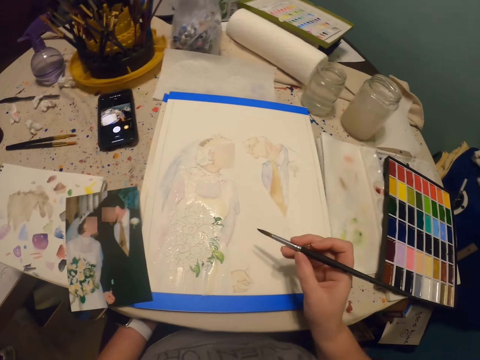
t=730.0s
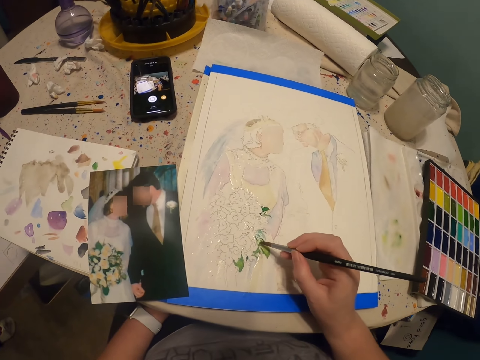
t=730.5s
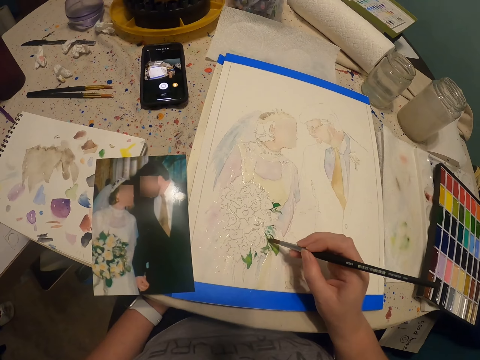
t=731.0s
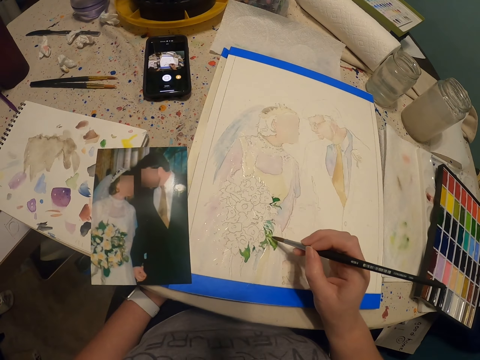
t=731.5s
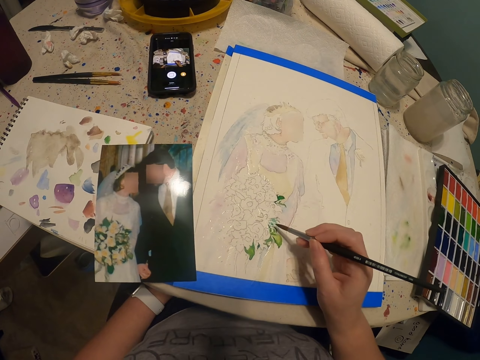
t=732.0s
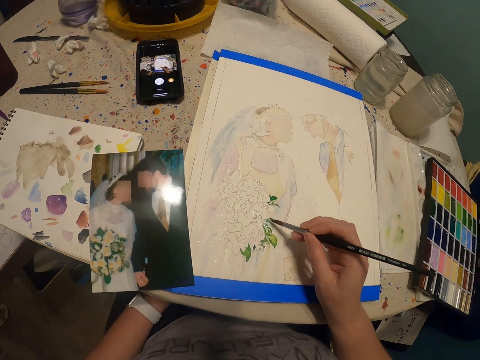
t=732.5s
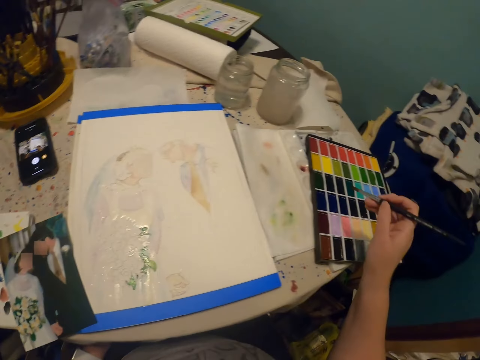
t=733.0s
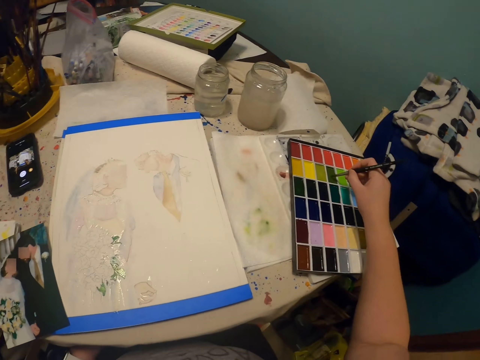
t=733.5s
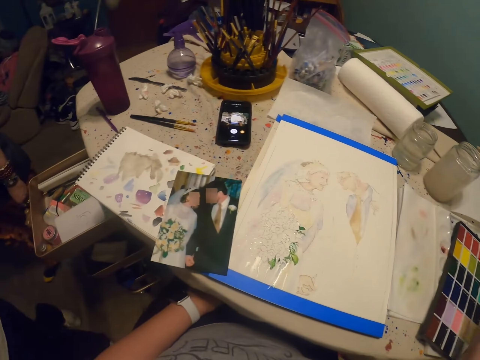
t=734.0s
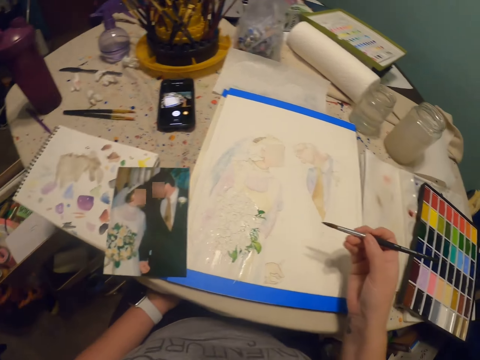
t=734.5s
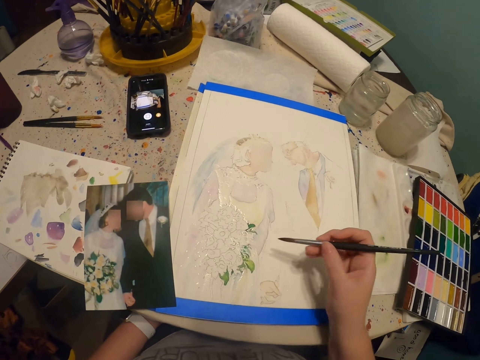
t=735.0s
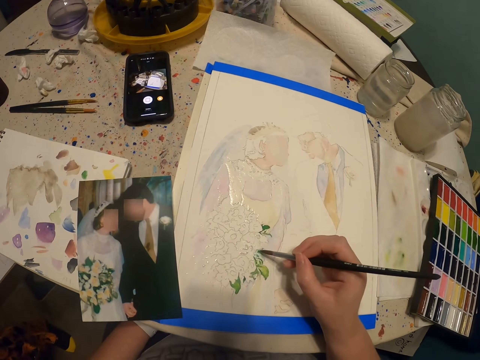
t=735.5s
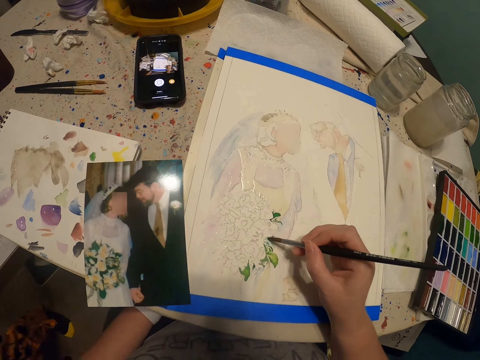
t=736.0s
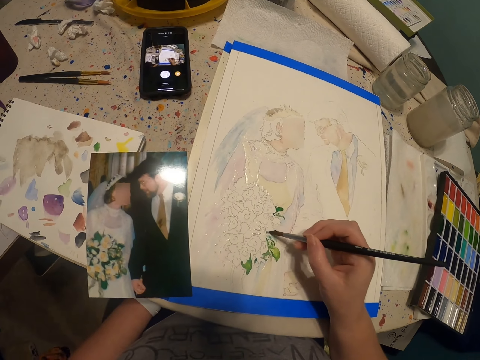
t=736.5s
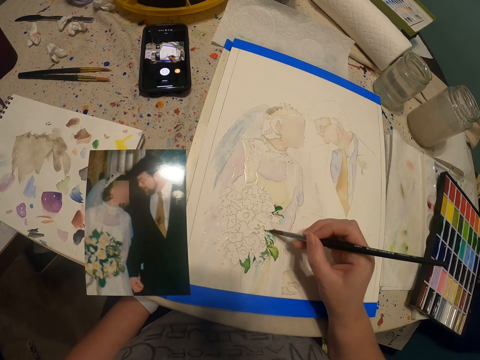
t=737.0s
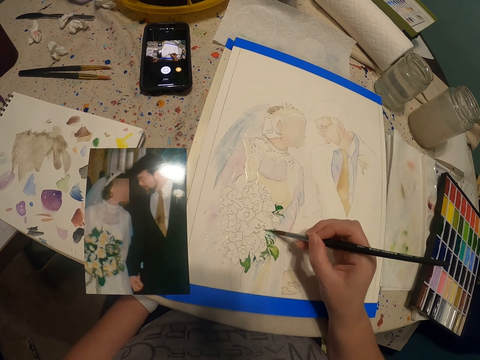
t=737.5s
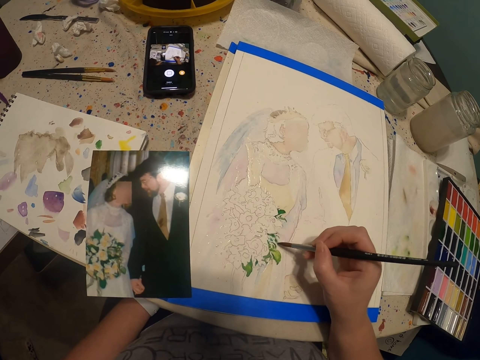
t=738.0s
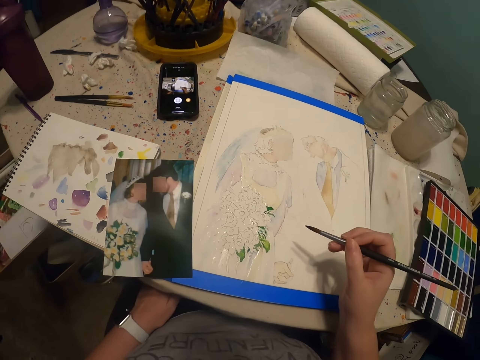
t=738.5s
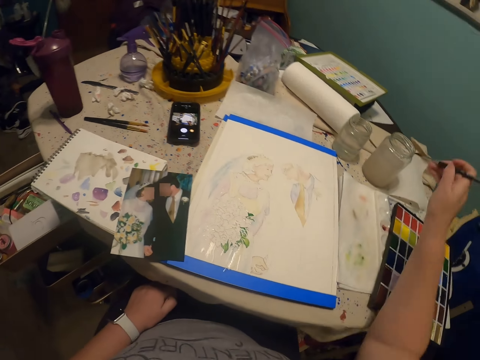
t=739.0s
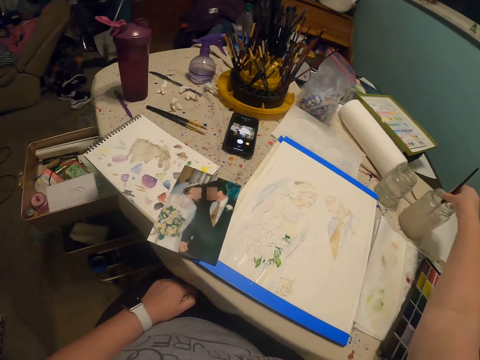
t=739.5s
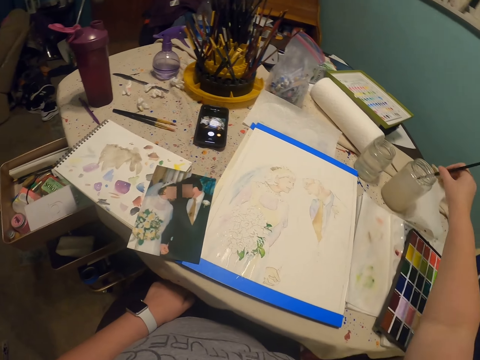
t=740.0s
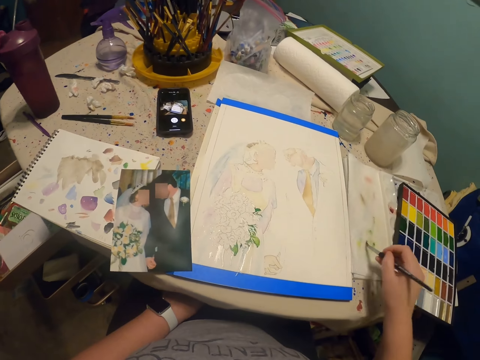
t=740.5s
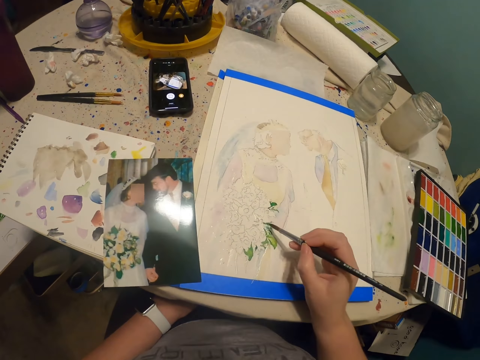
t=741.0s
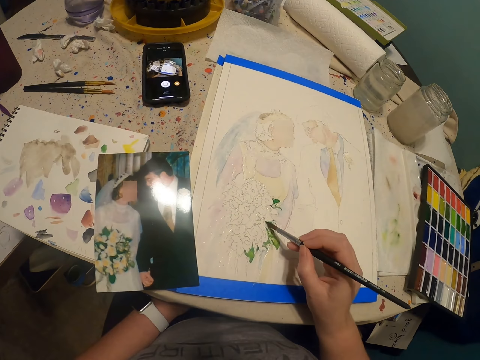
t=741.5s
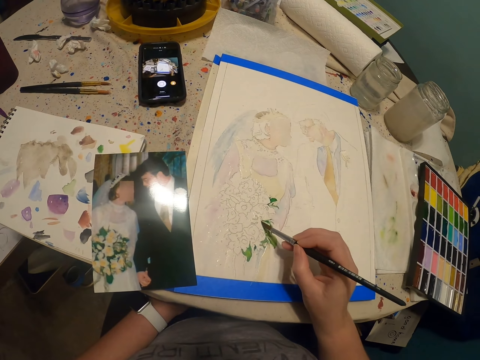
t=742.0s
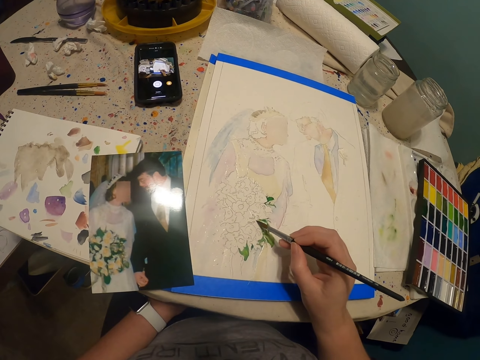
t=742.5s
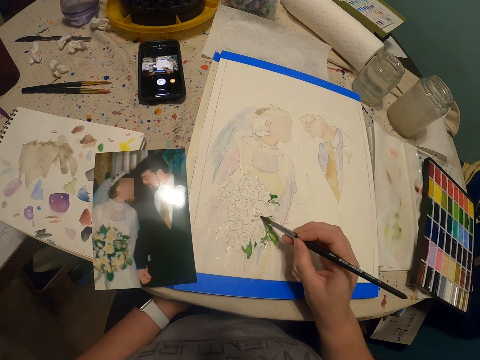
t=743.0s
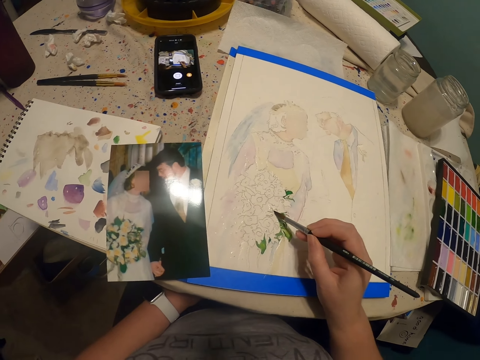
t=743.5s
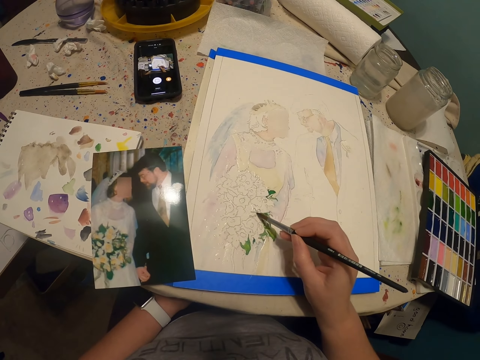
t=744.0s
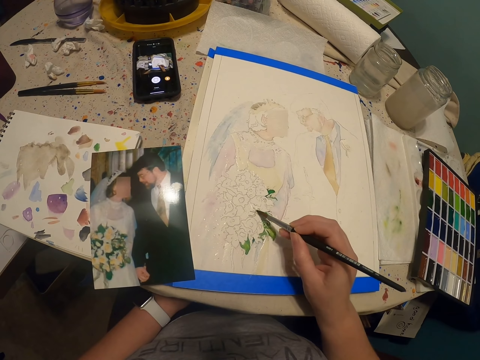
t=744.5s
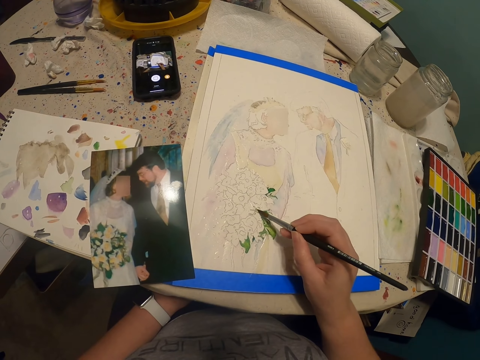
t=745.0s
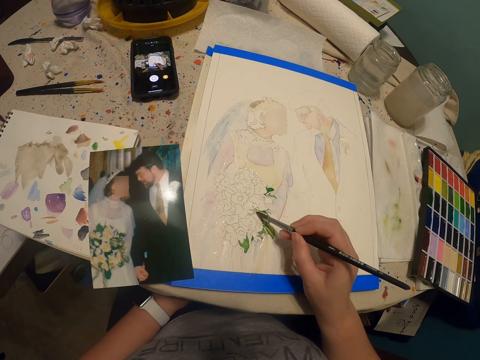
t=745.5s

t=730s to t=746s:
The camera wearer paints a drawing with the paint brush. They put the paint brush in a paint palette and rub the paint brush on the paint palette. They paint a drawing with the paint brush. They dip the paint brush in a glass of water or bottle of paint. They paint a drawing with the paint brush.

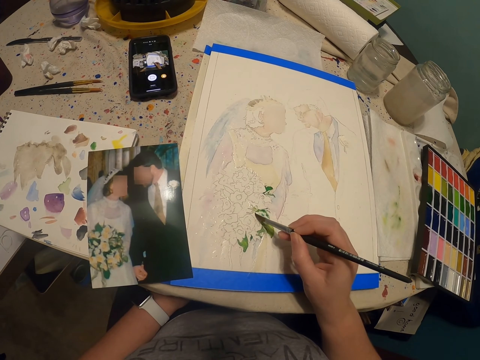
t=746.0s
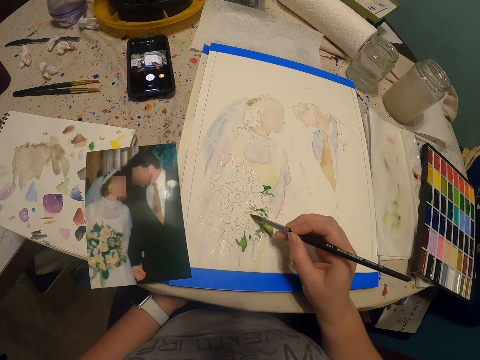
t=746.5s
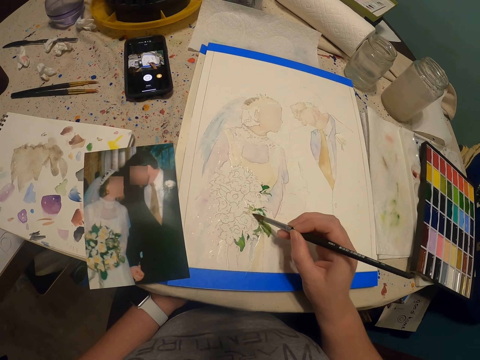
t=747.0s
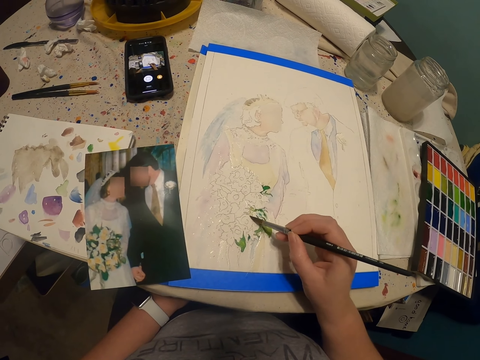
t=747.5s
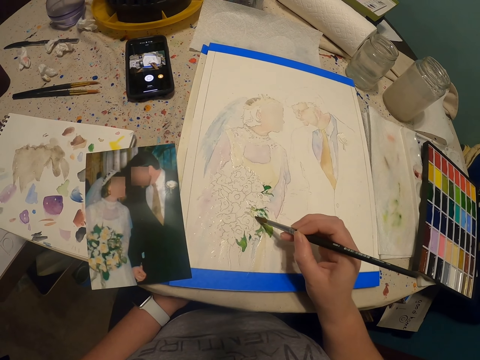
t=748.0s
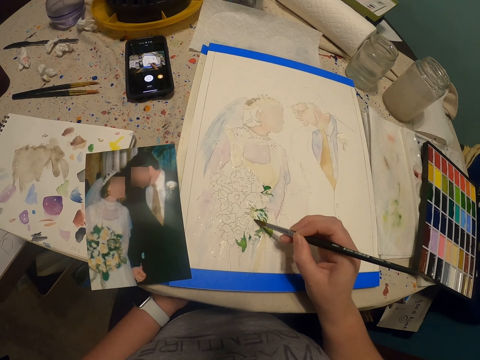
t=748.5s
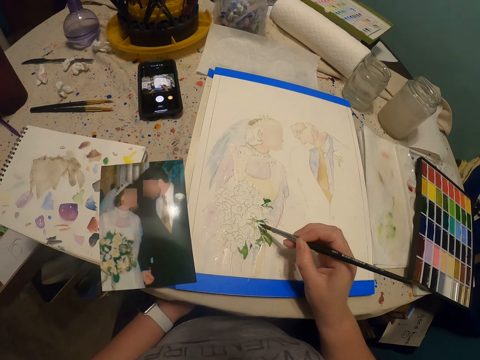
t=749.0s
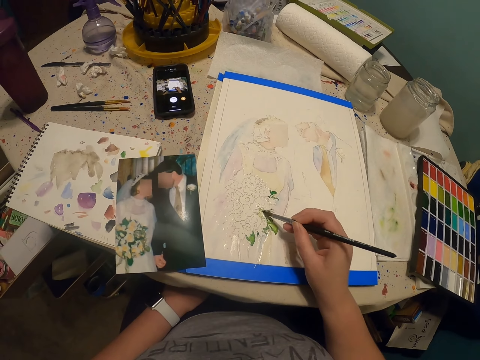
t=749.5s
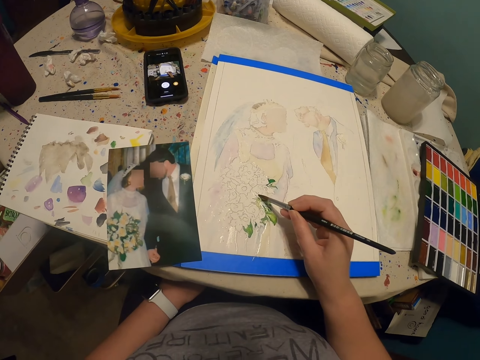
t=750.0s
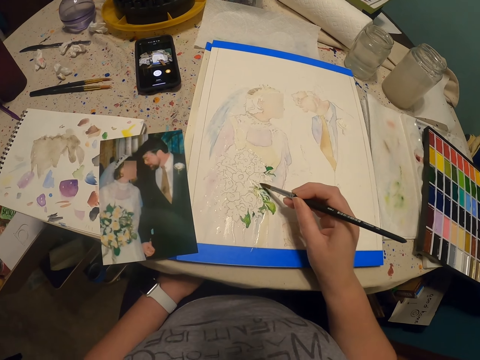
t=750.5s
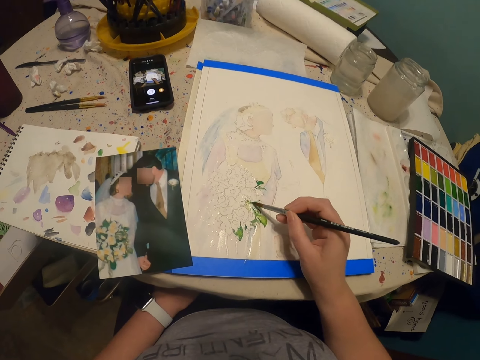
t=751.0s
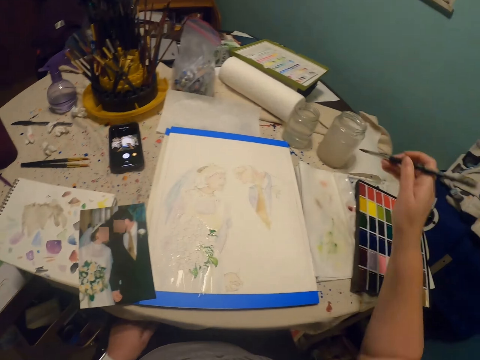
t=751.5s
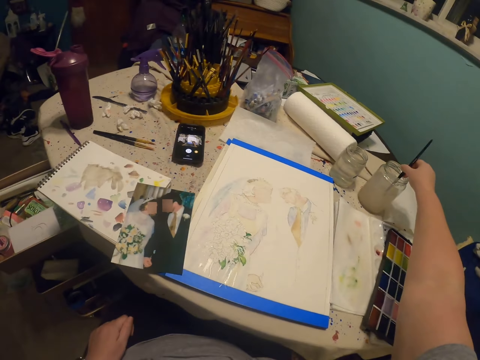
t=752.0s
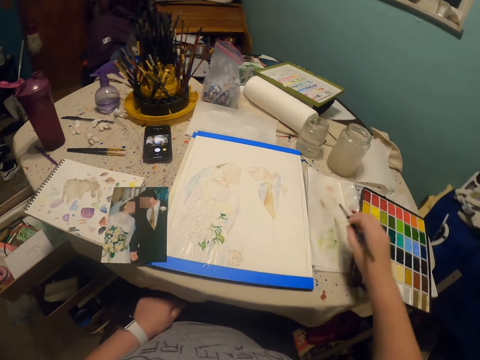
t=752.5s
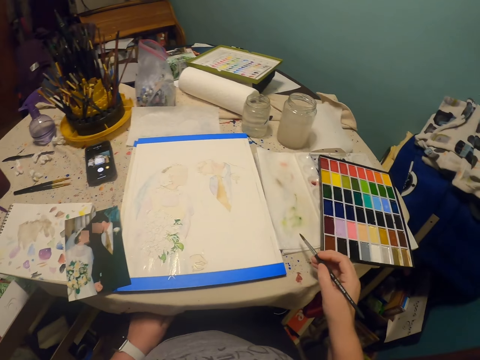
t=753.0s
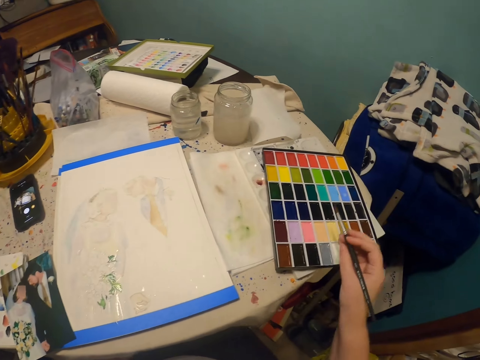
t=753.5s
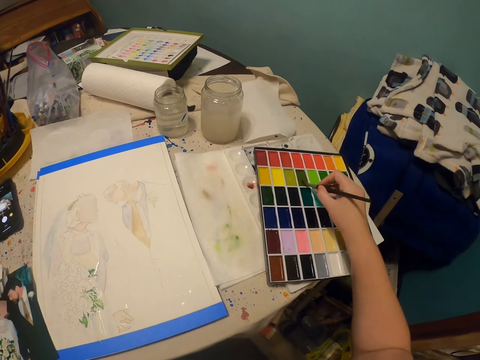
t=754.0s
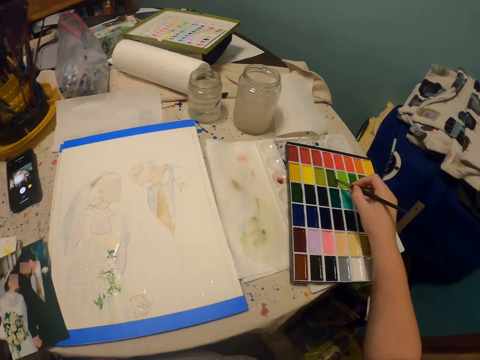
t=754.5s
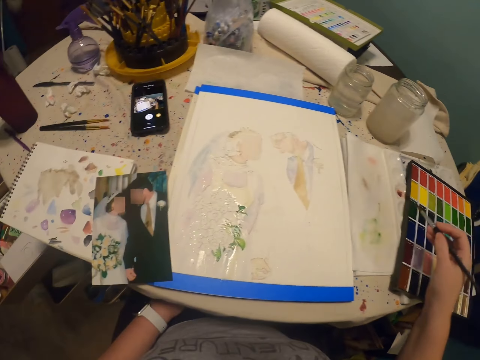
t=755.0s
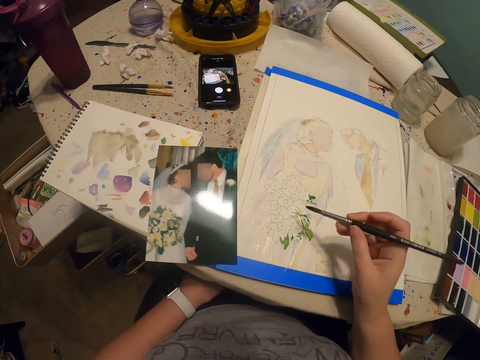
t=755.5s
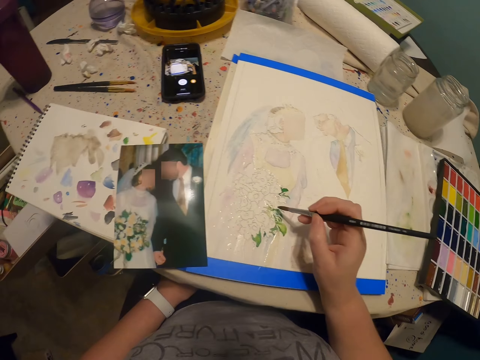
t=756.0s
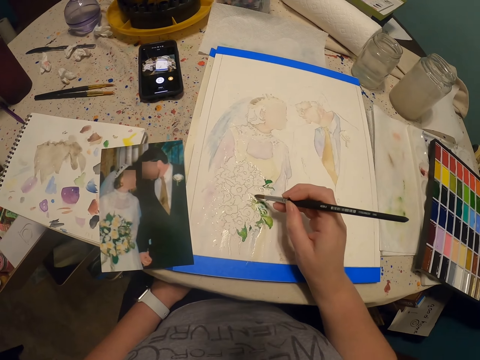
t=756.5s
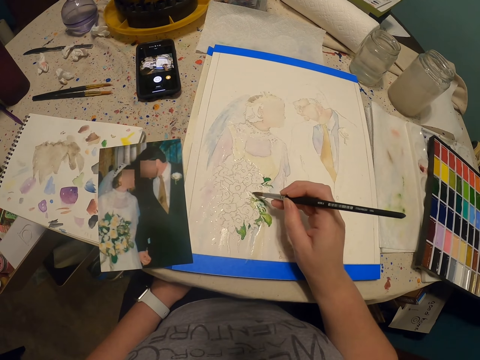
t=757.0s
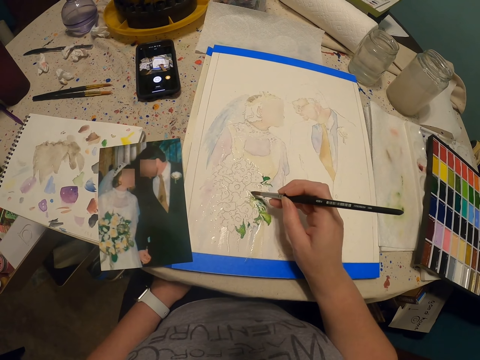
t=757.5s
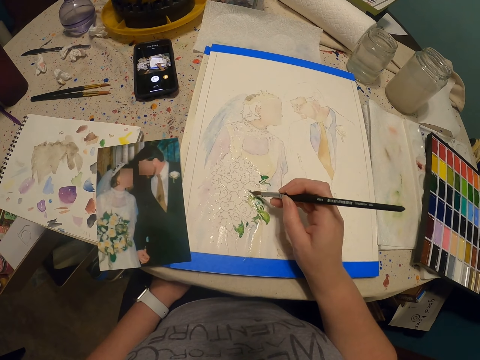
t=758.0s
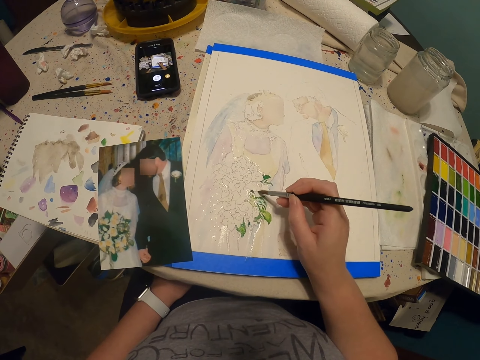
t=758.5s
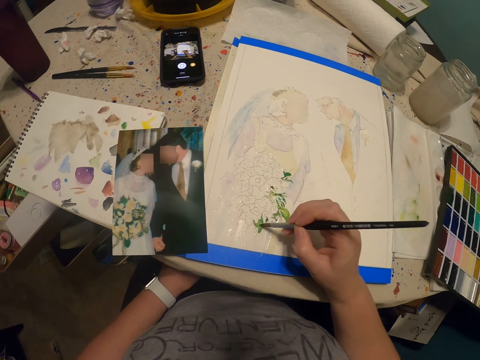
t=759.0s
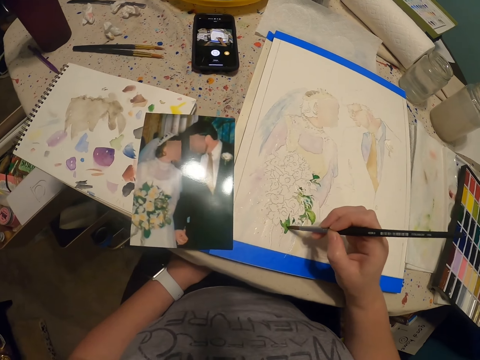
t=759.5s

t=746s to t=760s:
The camera wearer dips the paint brush in a glass of water or bottle of paint. They put the paint brush in a paint palette and rub the paint brush on the paint palette. They paint a drawing with the paint brush.
